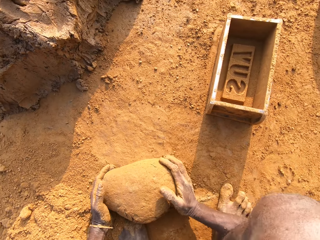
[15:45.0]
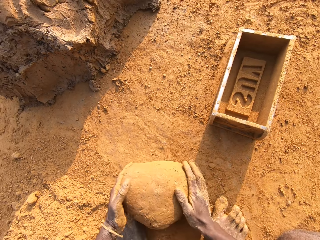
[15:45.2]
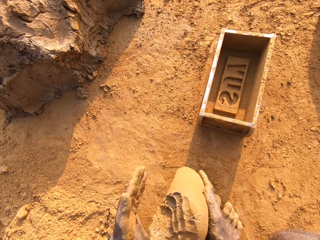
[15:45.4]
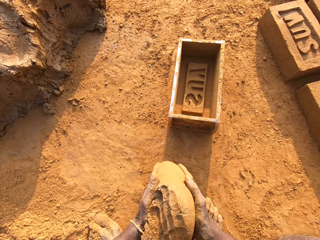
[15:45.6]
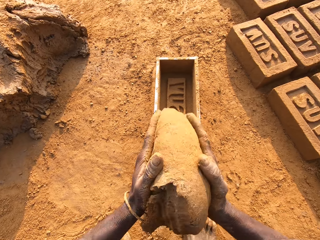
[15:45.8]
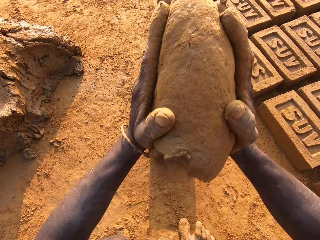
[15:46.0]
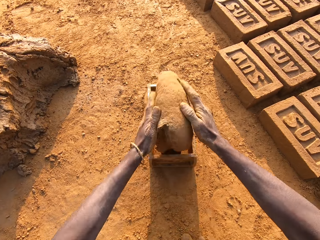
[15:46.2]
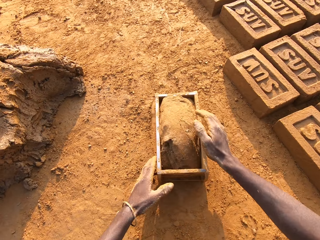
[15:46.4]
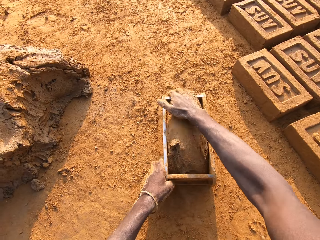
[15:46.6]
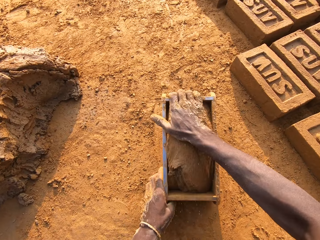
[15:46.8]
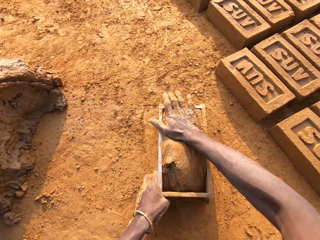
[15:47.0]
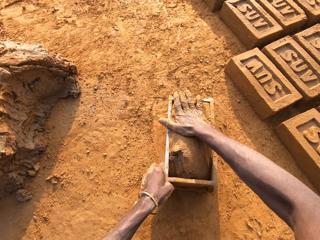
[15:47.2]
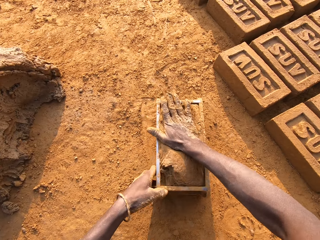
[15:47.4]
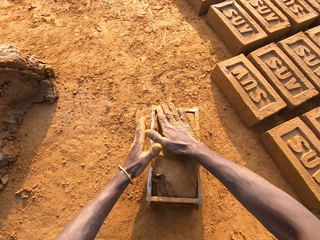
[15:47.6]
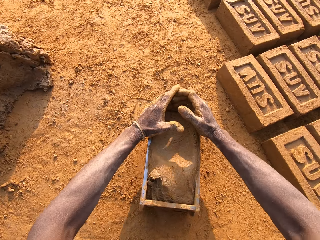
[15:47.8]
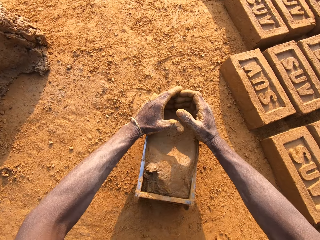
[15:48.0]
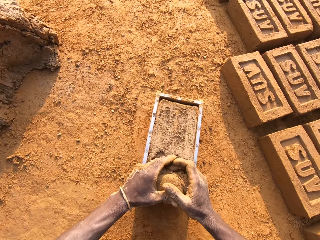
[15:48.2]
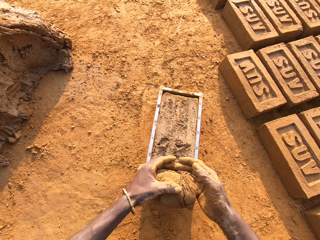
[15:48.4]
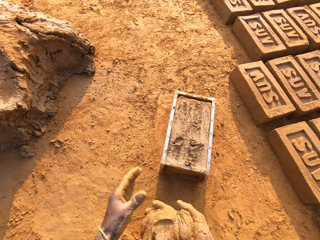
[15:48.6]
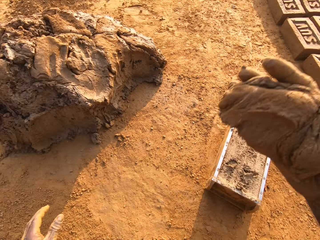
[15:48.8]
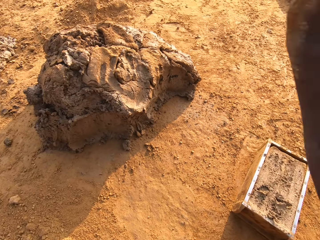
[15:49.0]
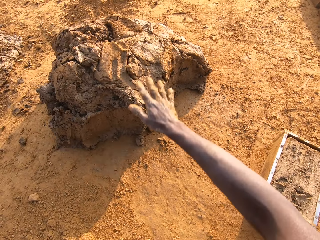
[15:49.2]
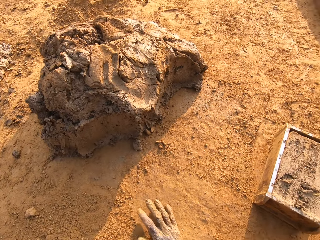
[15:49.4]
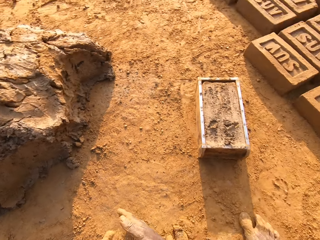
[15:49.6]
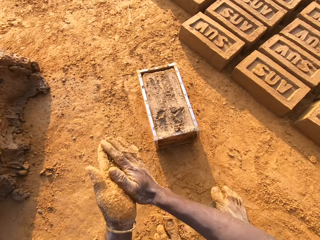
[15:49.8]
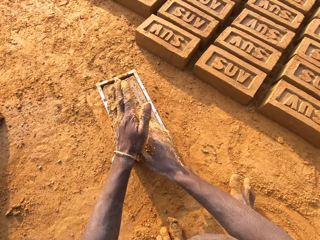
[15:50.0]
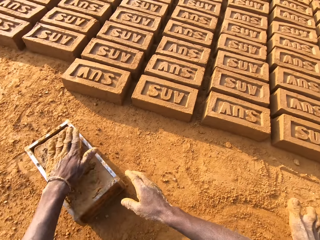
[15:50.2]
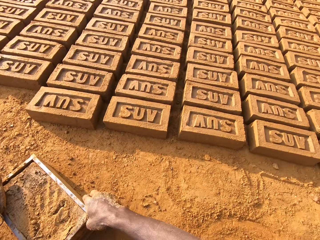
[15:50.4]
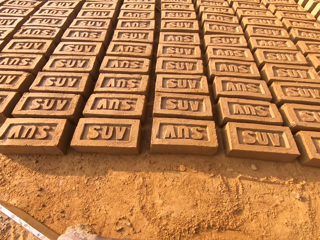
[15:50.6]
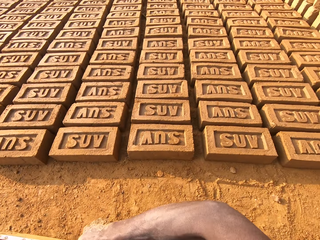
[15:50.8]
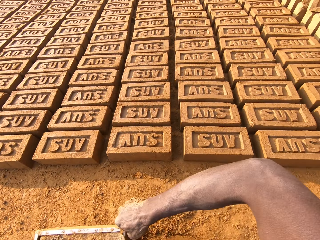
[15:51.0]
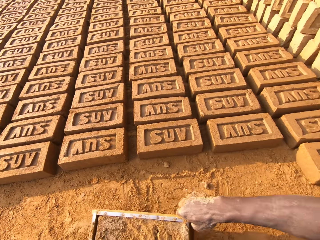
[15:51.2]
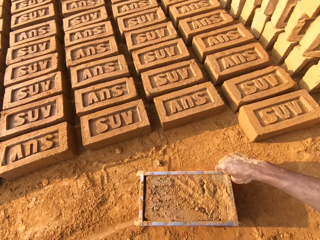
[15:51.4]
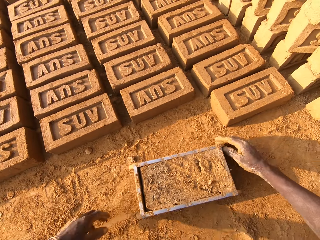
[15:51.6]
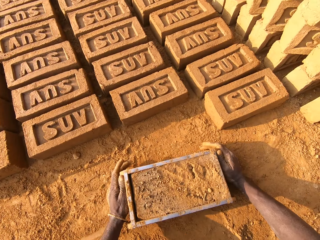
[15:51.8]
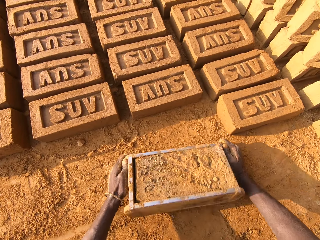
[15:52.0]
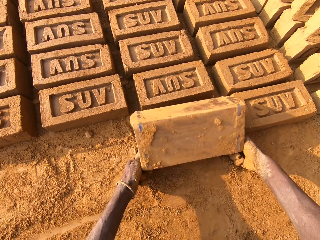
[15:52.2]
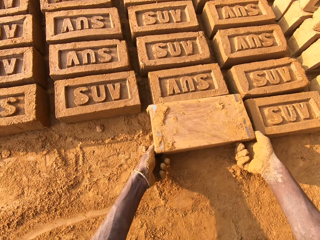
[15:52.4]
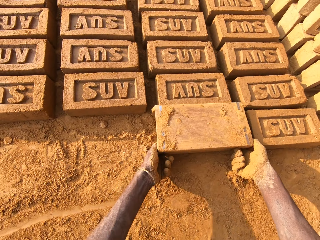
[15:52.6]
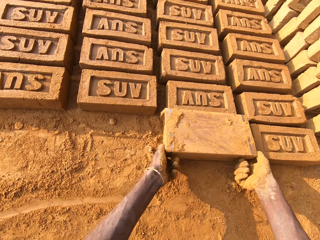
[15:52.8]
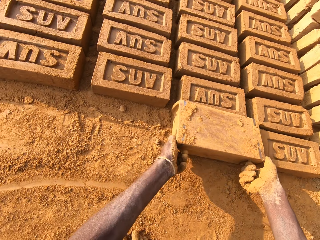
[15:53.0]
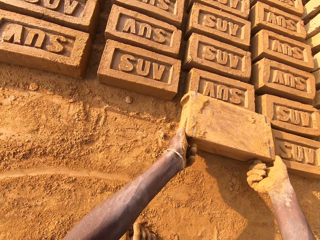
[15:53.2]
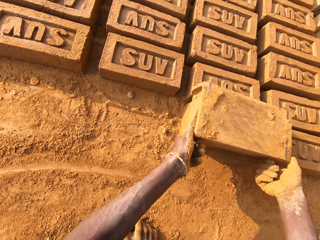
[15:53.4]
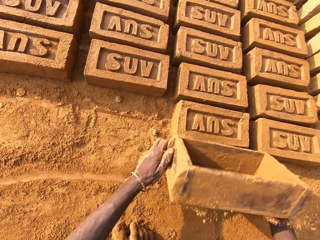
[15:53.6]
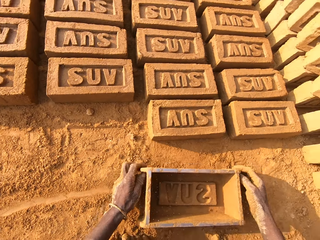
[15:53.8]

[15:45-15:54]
The camera wearer drops the concrete or mud in his hand in the iron brick mold. He removes the excess concrete from the iron brick mold and drops the excess concrete on the heap of concrete on the ground. He puts dry soil on the mud in the brick mold. He carries the iron brick mold from the ground with his hands and pulls the brick mold on the ground. He drops the iron brick mold beside other bricks on the ground. He molds the brick. He turns the iron brick mold on the ground.

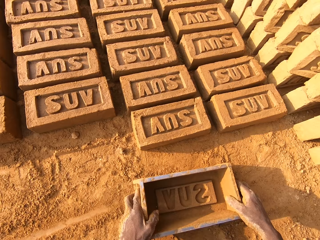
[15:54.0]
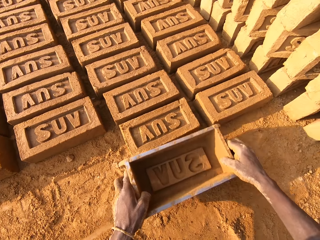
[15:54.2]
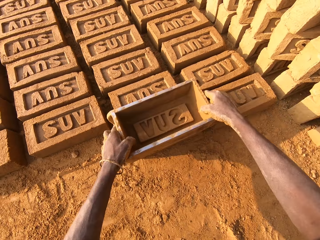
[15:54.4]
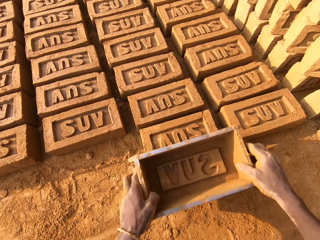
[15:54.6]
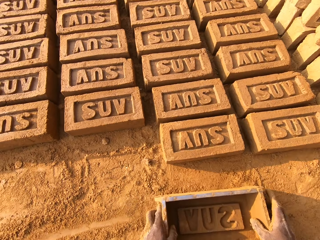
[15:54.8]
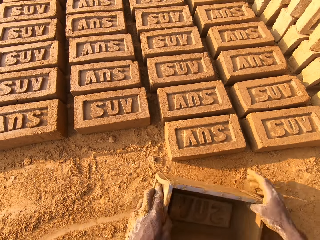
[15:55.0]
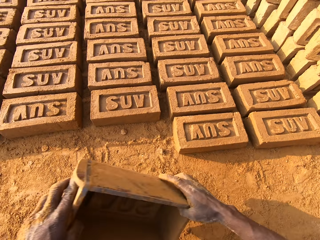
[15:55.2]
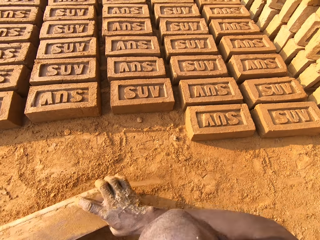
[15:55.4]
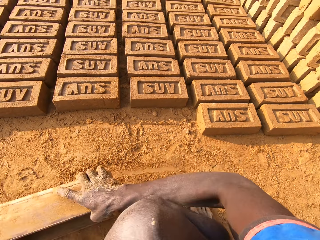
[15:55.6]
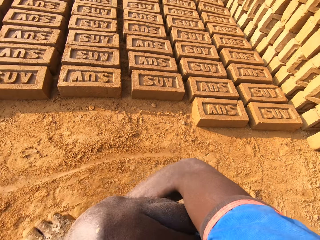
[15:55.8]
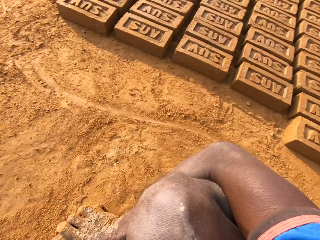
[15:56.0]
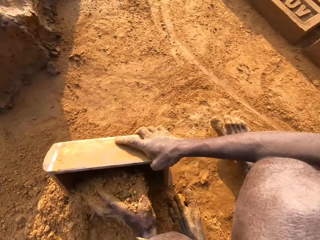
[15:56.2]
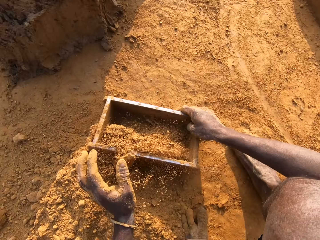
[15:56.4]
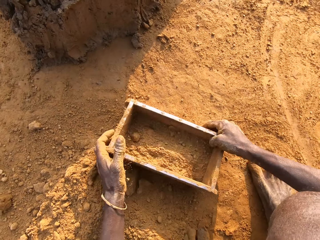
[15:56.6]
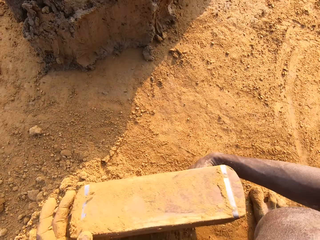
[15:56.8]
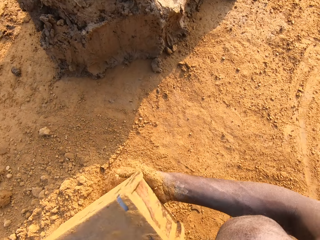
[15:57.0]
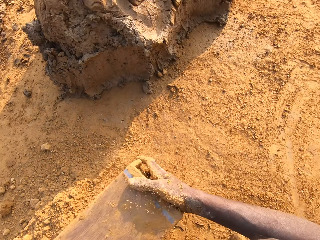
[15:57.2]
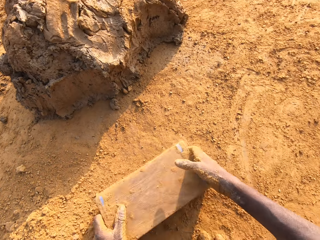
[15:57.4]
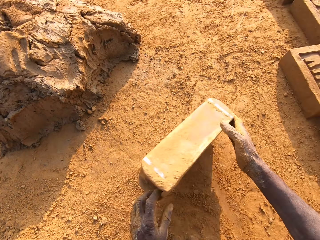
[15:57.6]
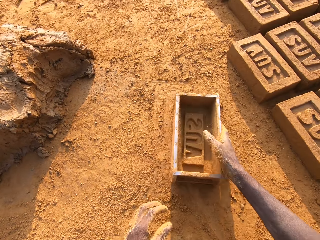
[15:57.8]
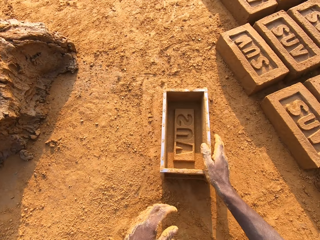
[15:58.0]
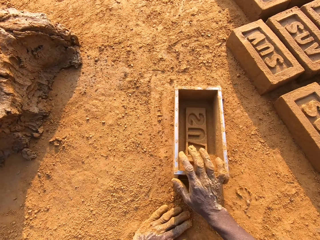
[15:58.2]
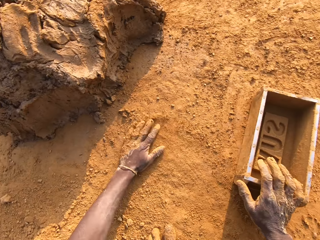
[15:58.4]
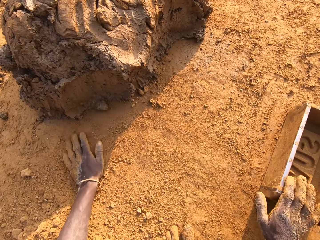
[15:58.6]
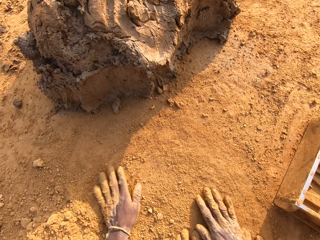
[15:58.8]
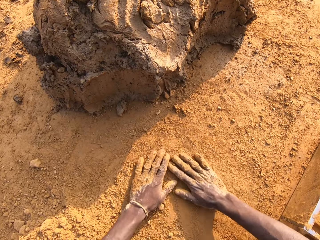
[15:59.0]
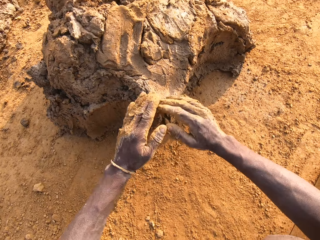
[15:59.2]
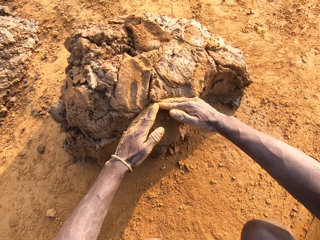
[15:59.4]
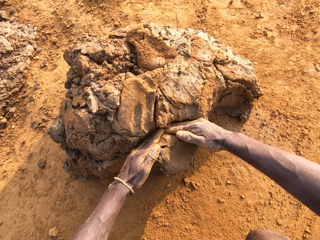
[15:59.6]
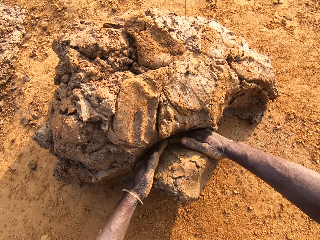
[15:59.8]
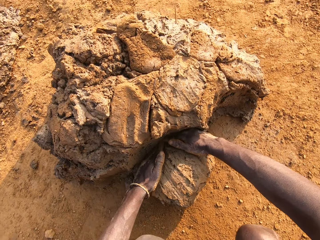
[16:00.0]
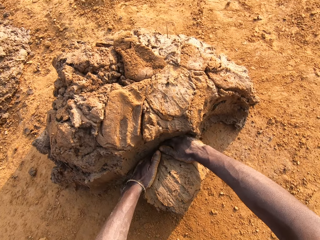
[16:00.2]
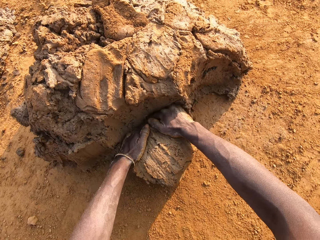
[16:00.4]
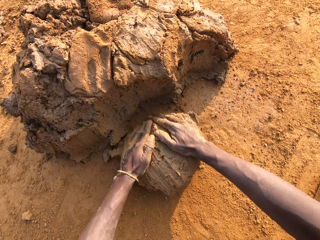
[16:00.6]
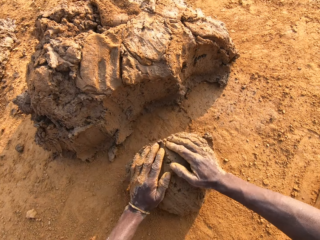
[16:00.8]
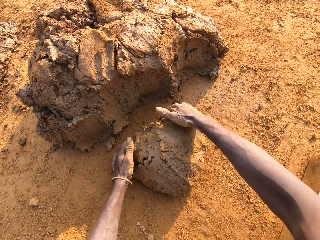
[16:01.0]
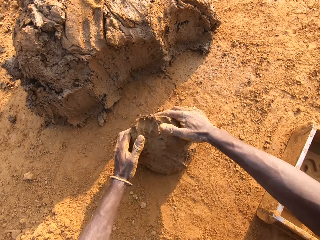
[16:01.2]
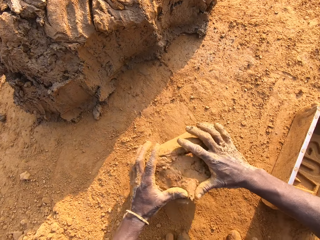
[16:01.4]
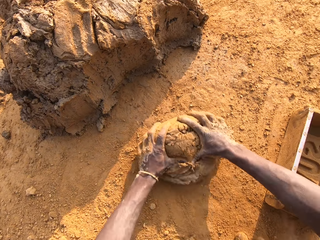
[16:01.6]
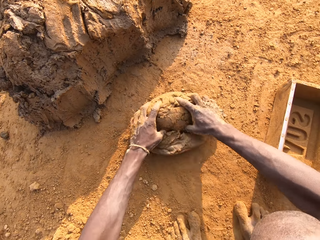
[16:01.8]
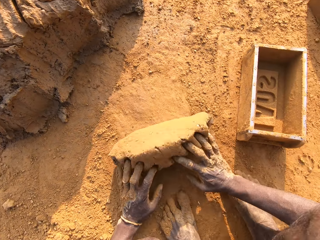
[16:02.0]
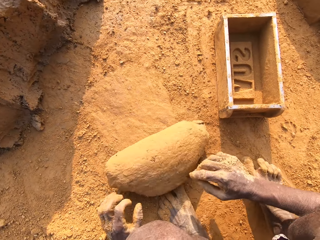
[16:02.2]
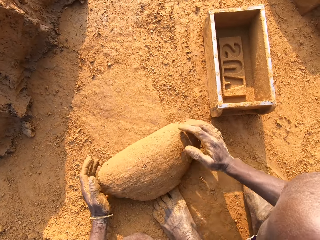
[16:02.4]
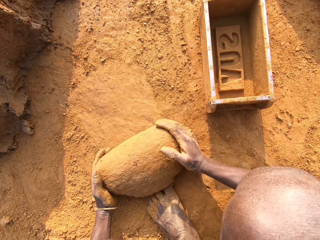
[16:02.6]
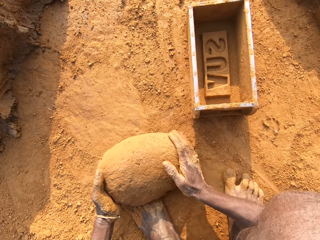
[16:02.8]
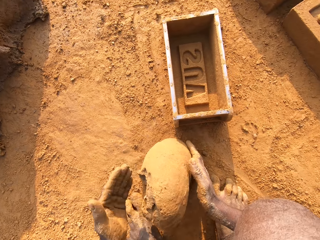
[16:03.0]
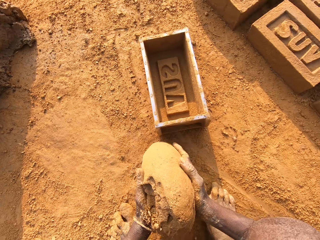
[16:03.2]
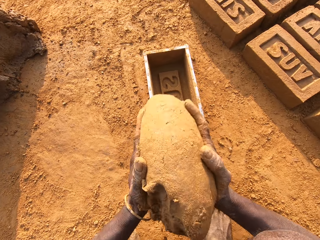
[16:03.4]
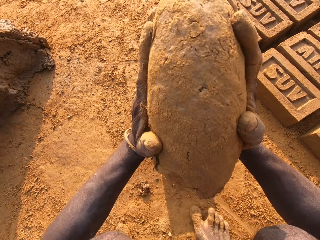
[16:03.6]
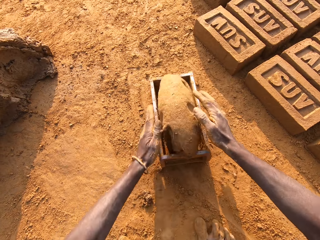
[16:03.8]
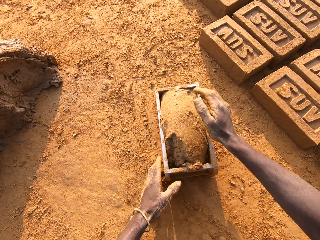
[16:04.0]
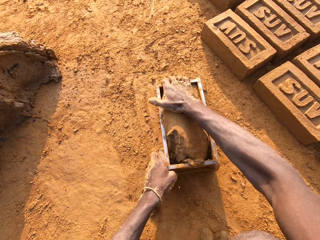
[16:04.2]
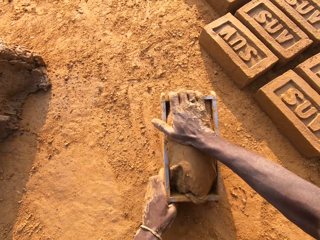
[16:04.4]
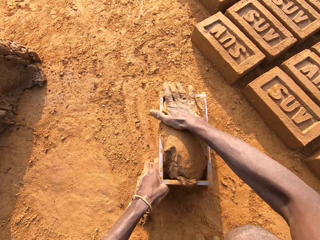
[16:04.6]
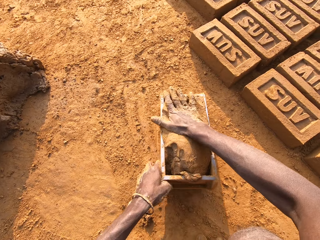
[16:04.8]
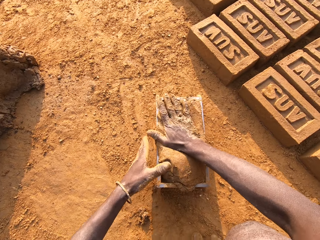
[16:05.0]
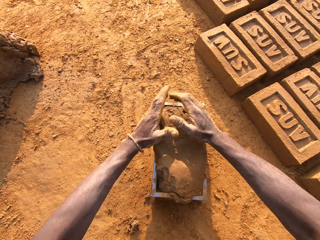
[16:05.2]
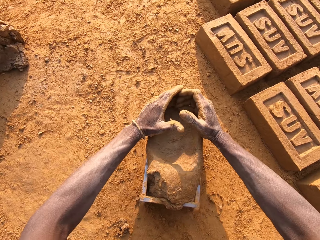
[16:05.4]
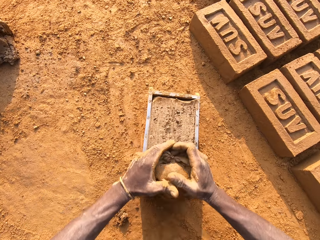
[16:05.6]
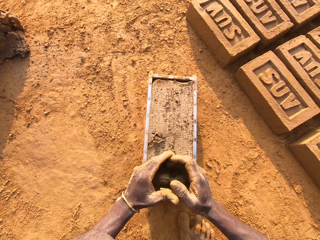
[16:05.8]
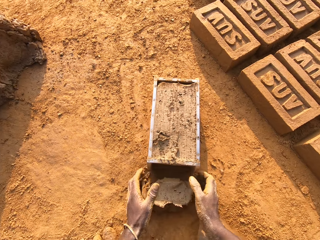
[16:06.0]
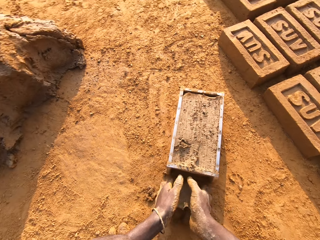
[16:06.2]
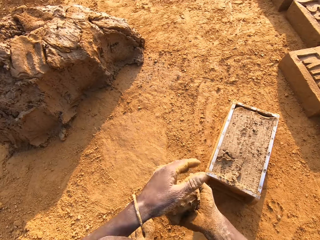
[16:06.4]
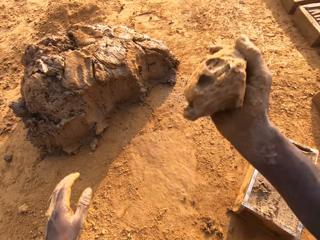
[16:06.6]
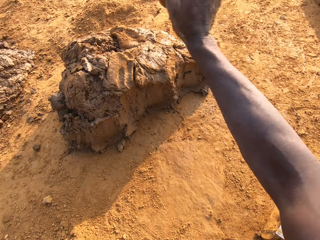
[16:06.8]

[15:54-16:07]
The camera wearer drops the iron brick mold on the ground. He hits the brick with the iron brick mold in his hands. He drops the iron brick mold on the ground. He pours sand or dry soil into the iron brick mold with his left hand. He pours the soil on the ground. He removes the sand from the iron brick mold. He drops the iron brick mold on the ground. He spreads the dry soil on the ground. He rubs his hands on the ground. He puts mud in the brick mold. He cuts a portion of the concrete from the heap of concrete on the ground with his two hands. He mixes the concrete on the ground with his hands. He drops the concrete in his hand in the iron brick mold. He removes the excess concrete from the iron brick mold.
